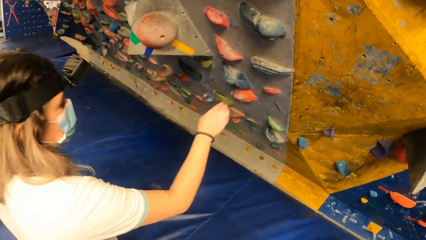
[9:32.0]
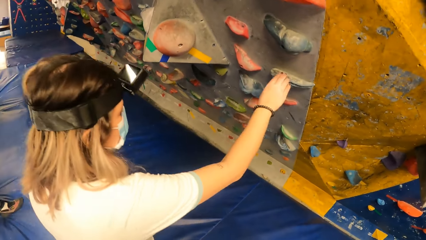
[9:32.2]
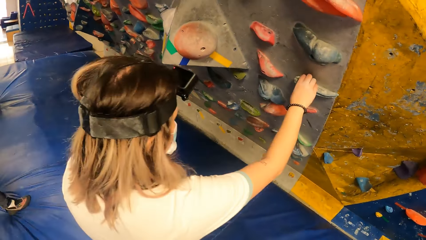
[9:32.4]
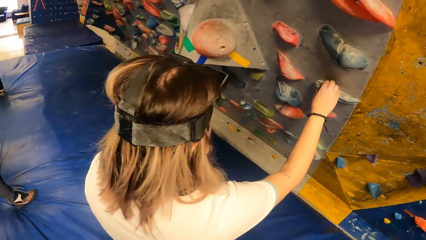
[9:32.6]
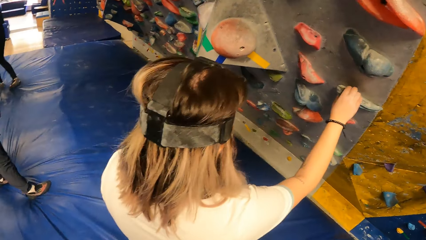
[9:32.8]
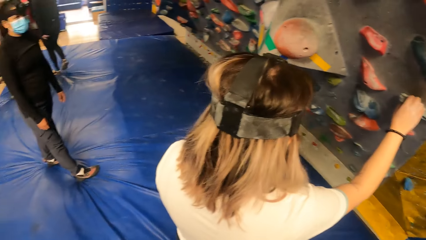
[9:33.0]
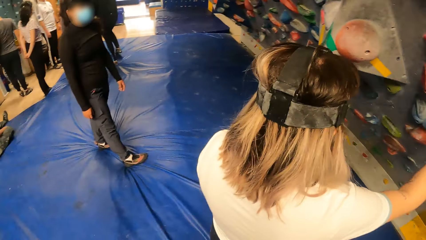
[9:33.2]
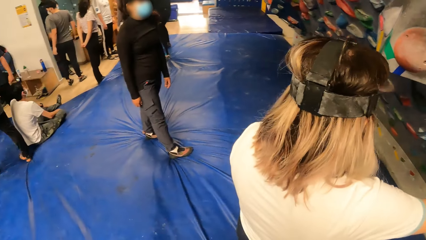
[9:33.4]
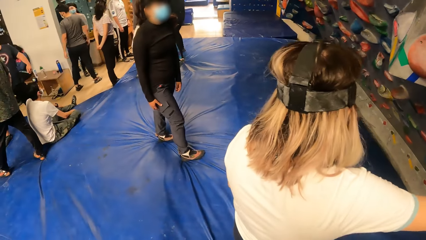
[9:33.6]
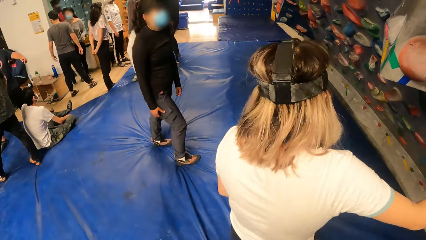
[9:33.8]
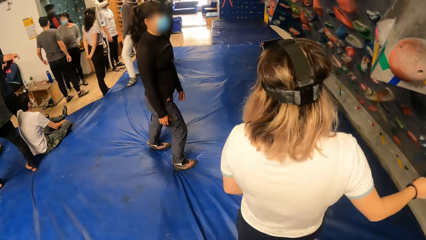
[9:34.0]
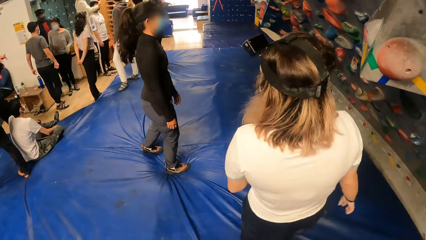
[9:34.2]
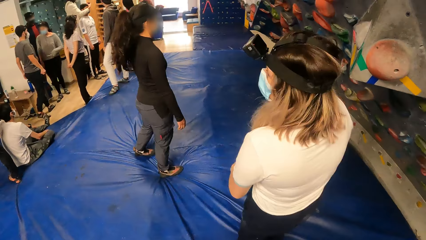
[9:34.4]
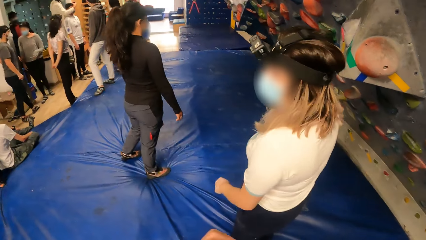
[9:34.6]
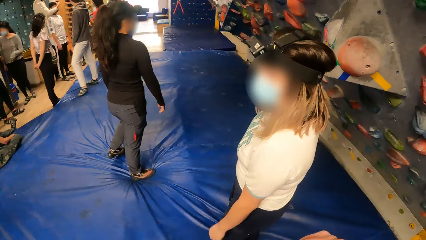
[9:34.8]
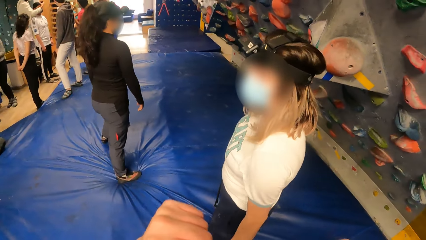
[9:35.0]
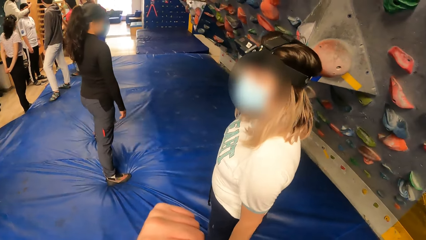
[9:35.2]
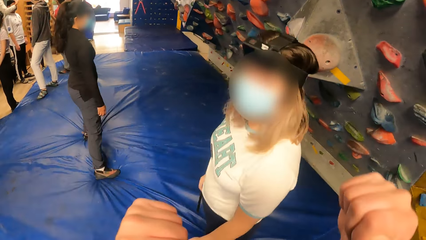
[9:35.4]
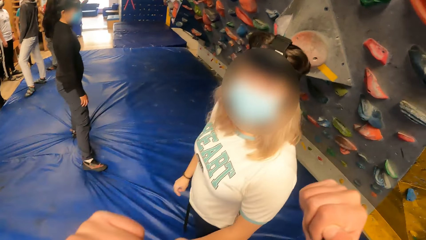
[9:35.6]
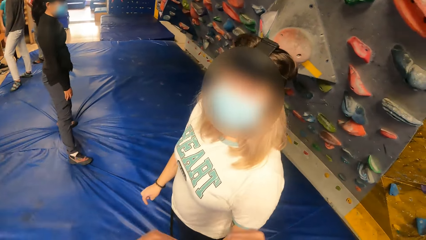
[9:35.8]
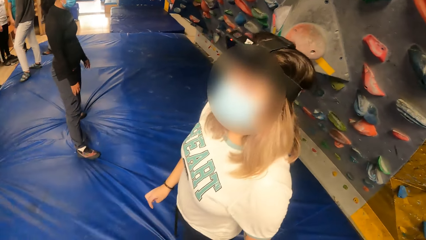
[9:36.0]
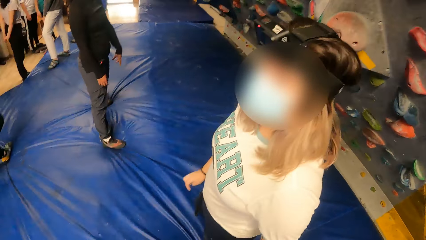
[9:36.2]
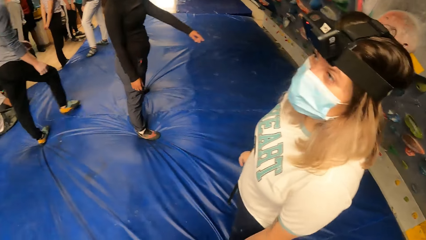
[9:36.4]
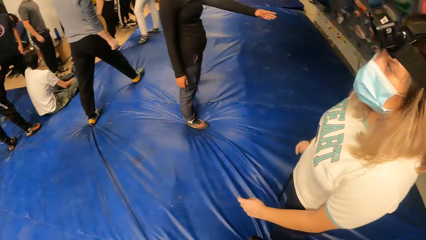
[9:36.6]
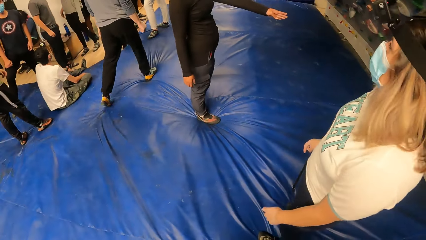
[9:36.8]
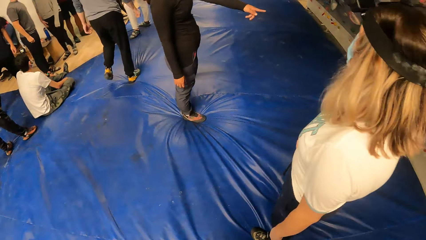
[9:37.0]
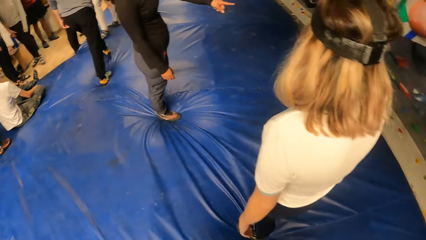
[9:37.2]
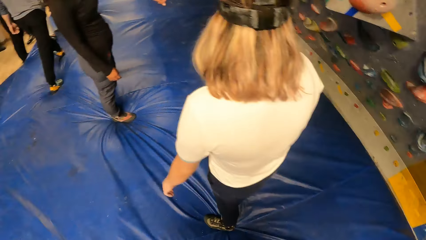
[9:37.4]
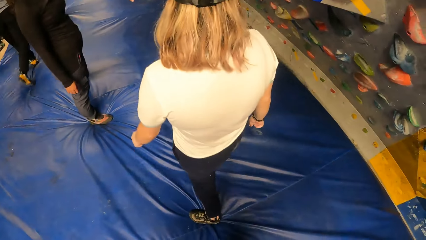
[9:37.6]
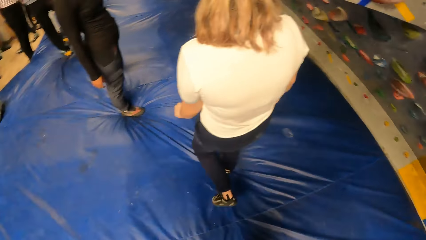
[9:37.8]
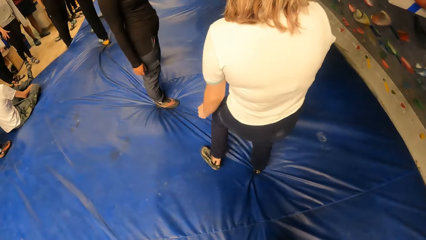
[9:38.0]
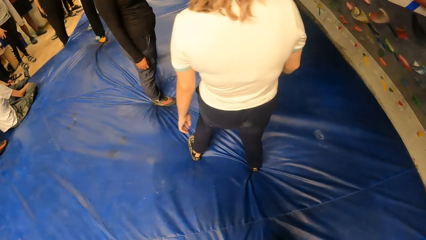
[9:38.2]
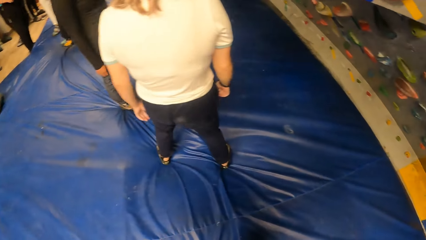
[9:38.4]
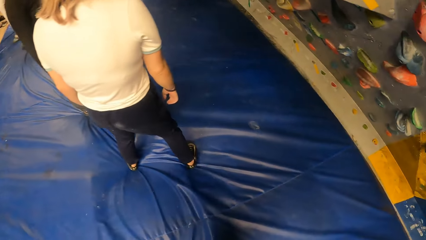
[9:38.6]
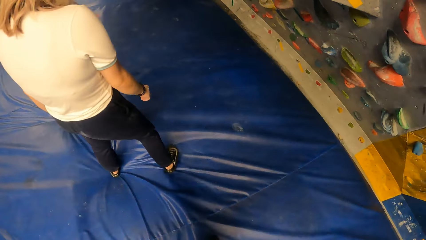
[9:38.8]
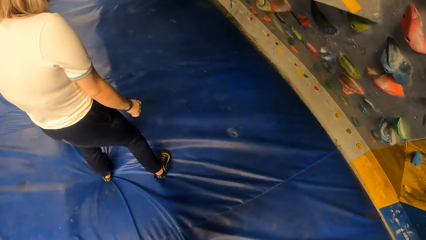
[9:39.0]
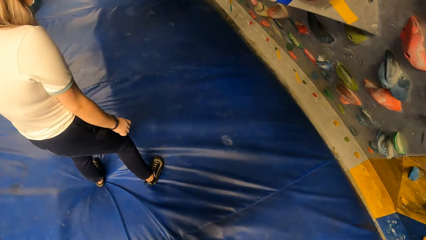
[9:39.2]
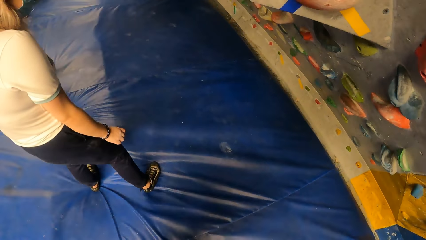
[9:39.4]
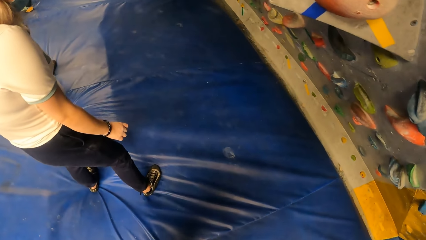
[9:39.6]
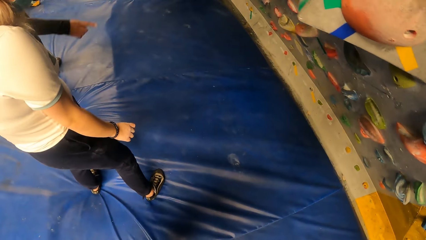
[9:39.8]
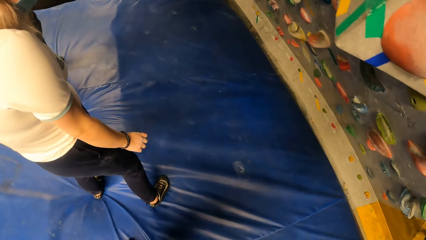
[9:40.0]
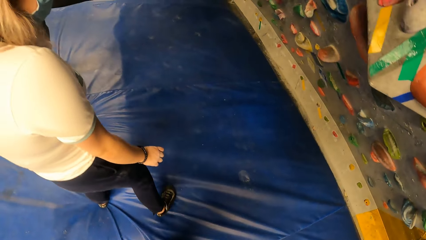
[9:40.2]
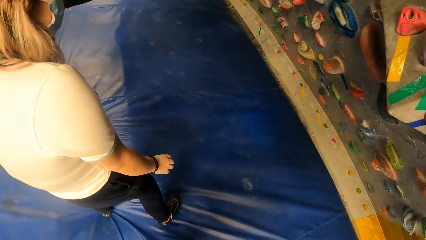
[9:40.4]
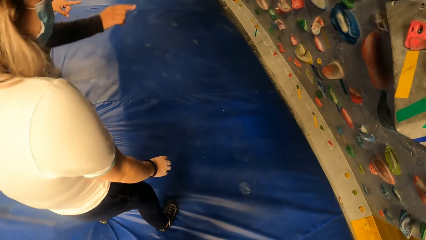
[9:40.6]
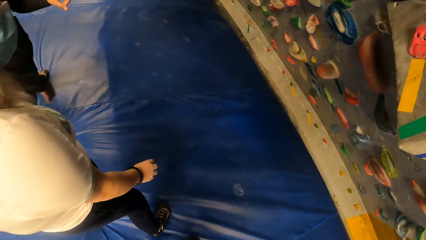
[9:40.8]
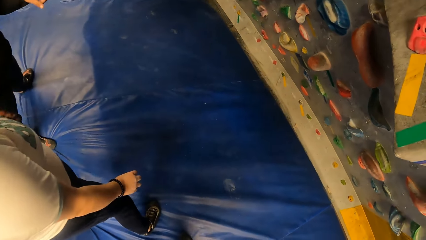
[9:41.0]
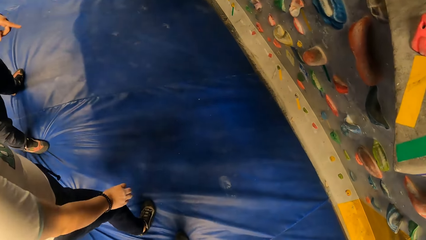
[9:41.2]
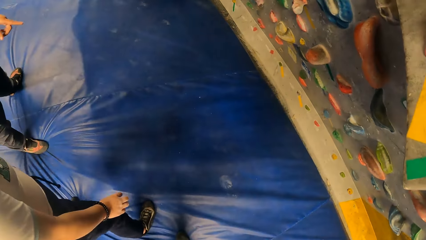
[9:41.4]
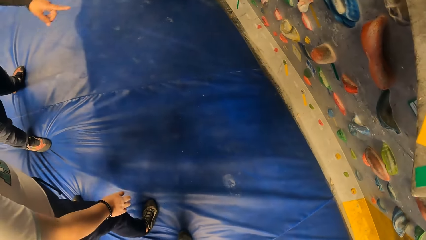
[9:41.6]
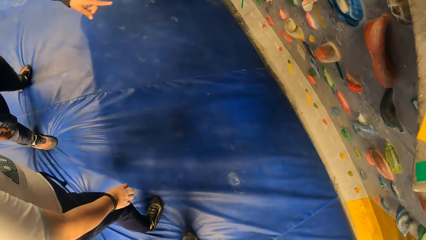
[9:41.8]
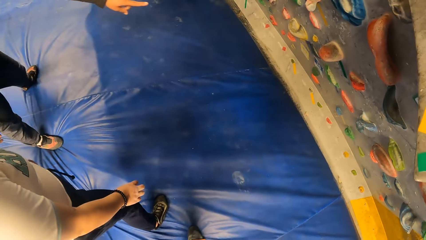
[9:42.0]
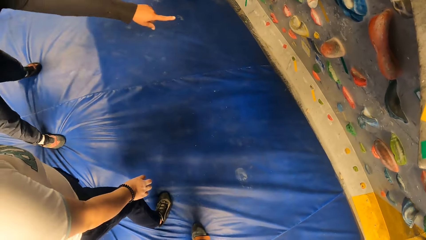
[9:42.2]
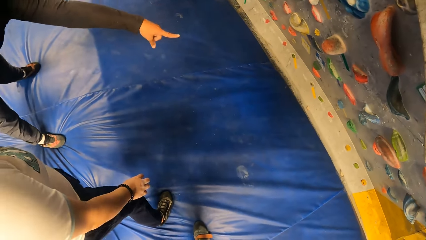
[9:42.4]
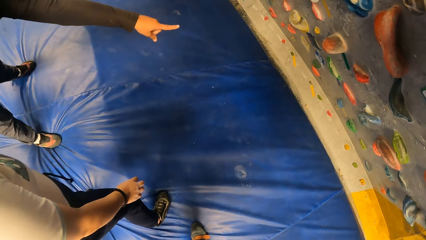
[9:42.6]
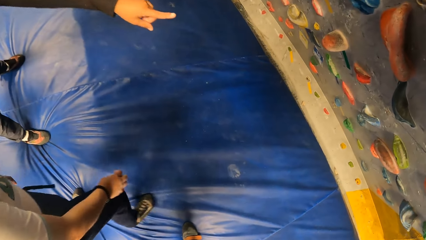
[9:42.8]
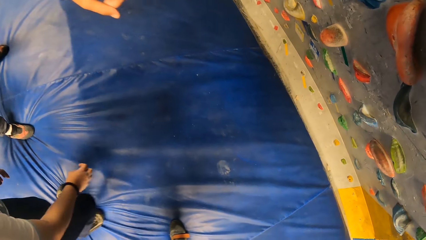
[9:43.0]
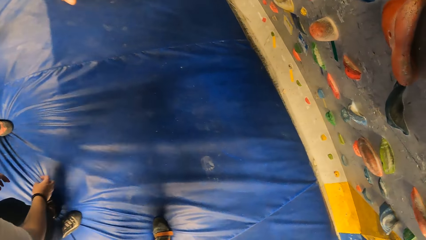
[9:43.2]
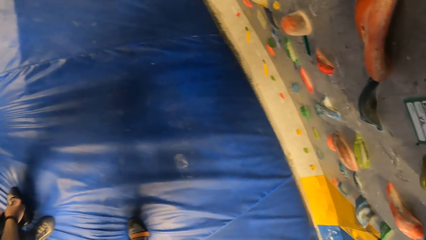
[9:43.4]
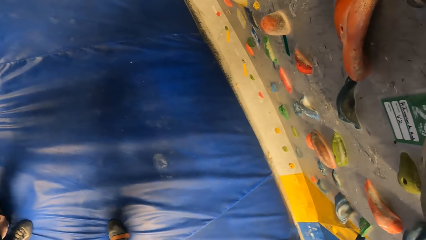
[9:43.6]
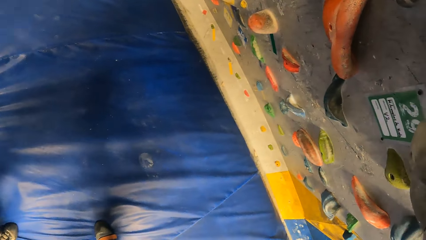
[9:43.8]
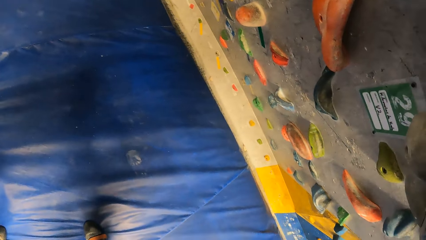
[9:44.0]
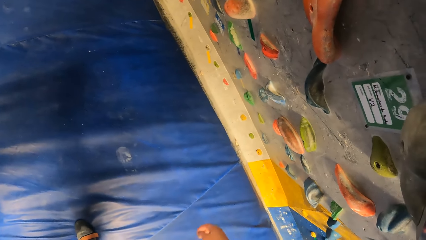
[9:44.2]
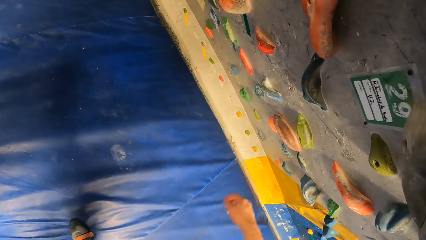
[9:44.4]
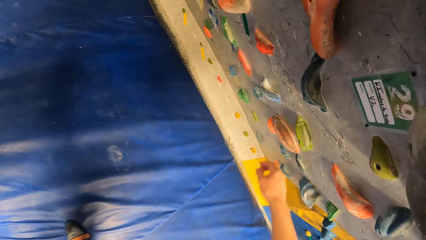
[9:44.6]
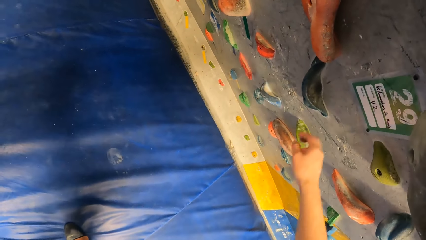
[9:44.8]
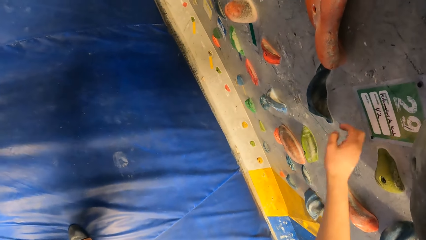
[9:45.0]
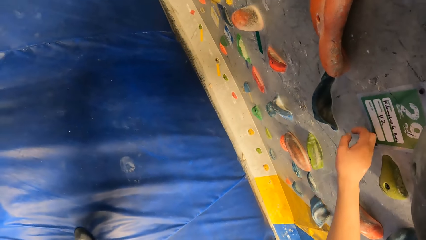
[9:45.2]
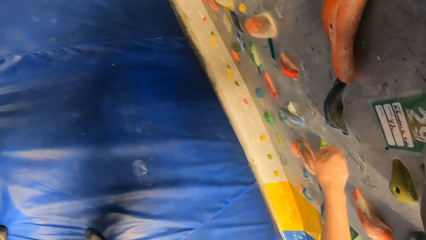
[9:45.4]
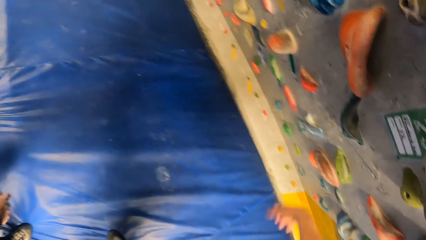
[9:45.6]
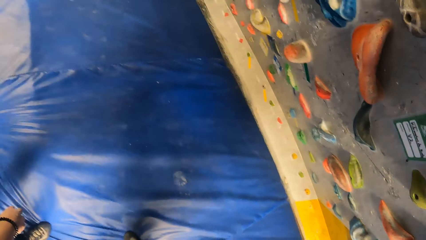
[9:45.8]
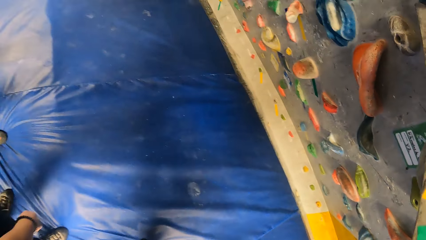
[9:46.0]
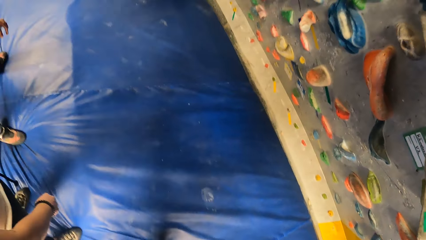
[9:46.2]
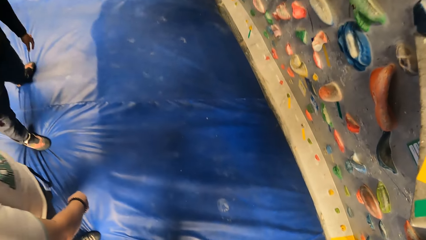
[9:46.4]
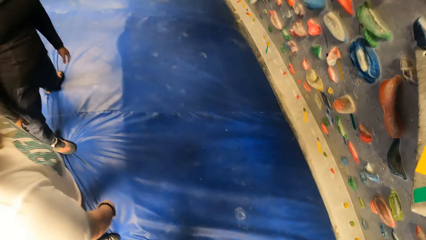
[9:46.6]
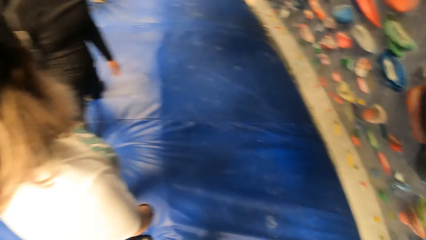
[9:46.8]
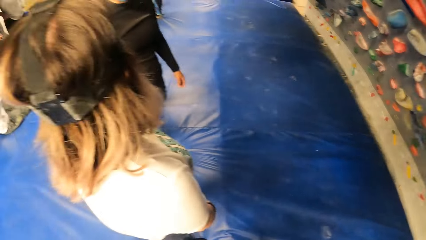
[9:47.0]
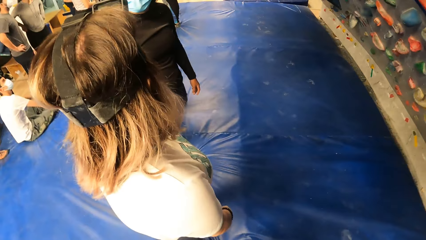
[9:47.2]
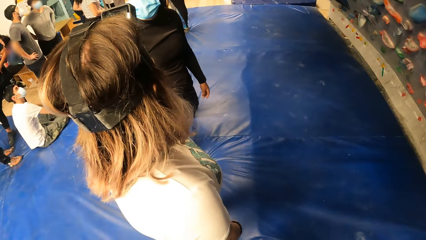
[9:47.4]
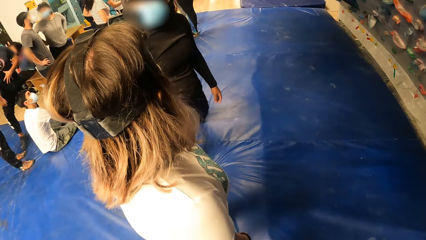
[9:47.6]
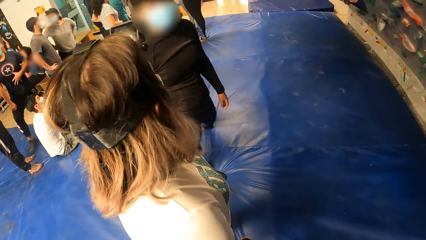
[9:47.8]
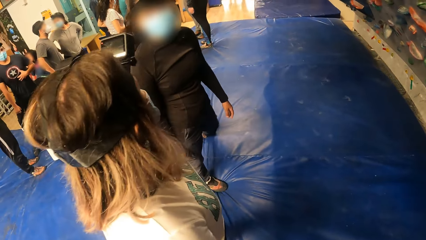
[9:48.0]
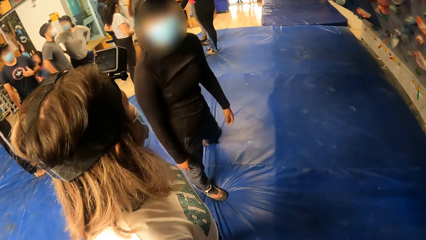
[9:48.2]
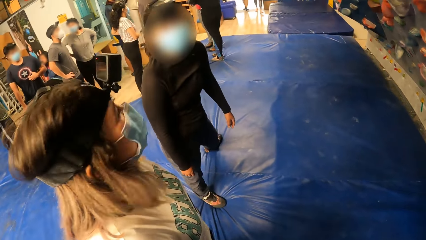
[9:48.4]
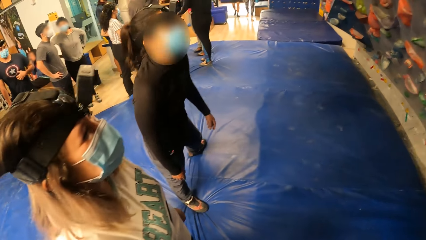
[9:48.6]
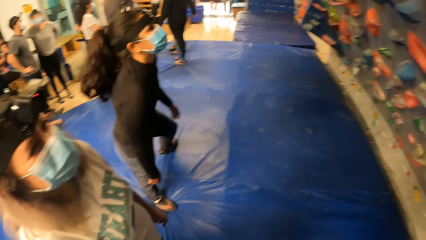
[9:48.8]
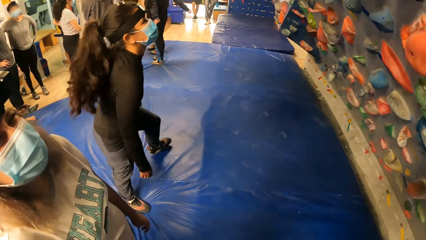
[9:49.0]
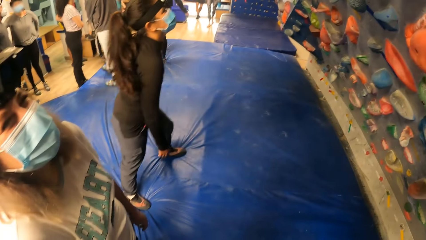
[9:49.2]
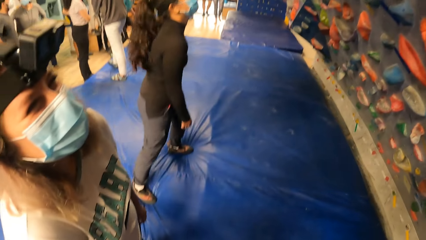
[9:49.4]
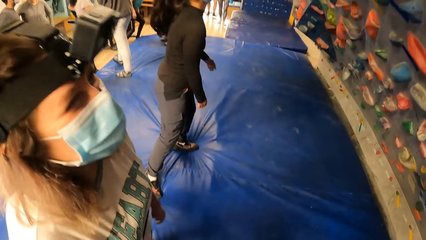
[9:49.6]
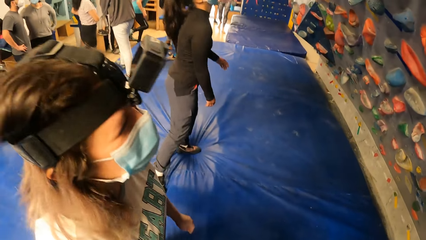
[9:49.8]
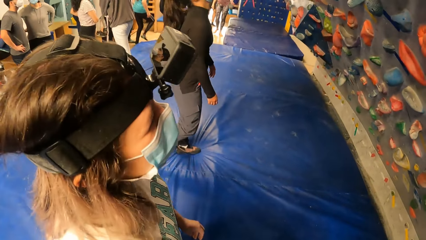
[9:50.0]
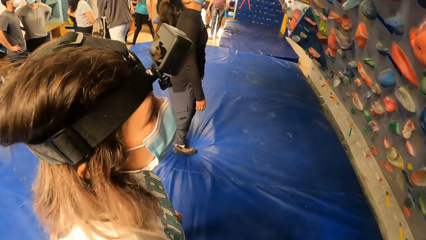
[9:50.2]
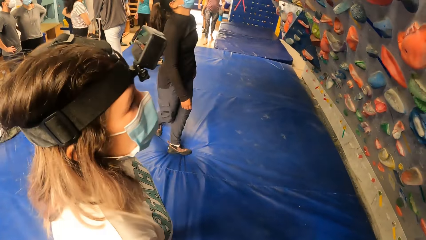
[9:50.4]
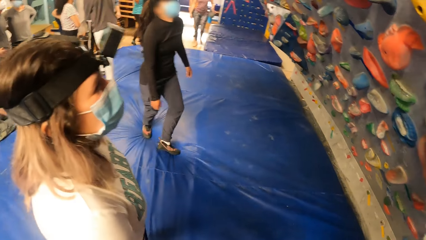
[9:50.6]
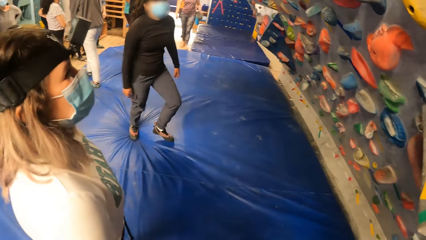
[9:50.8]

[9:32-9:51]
A lady touches the climbing wall. She grabs a stone. The camera wearer turns around the activity room. He moves his hands. He interacts with the lady. He looks around. He looks at the wall. He raises the right hand towards the wall. He looks at the lady.
